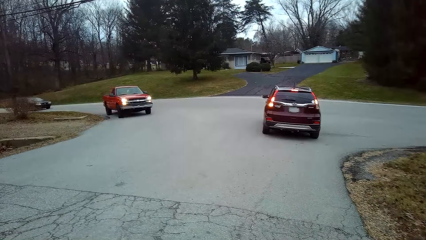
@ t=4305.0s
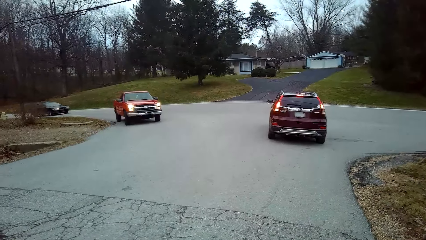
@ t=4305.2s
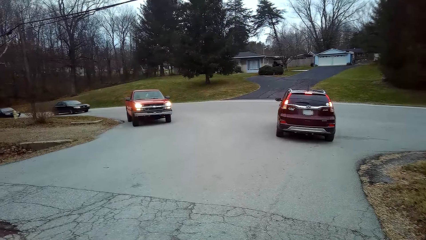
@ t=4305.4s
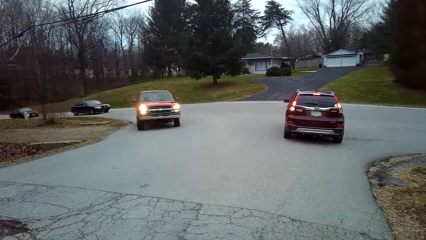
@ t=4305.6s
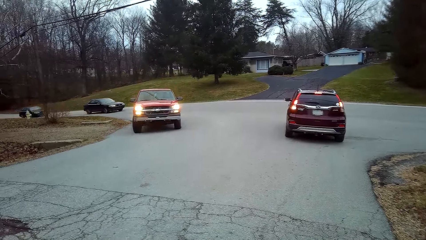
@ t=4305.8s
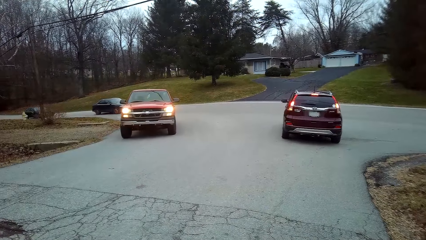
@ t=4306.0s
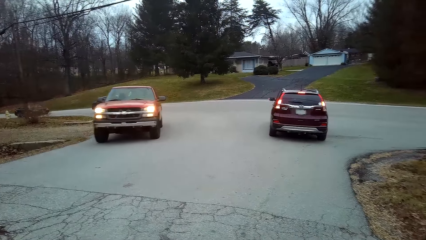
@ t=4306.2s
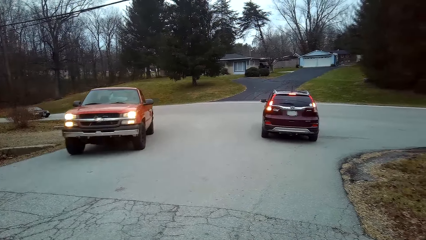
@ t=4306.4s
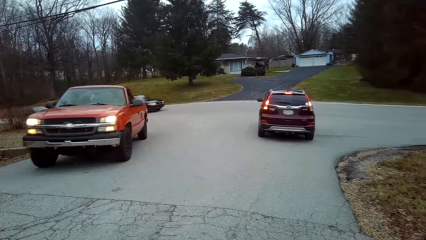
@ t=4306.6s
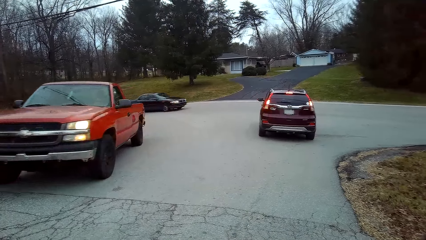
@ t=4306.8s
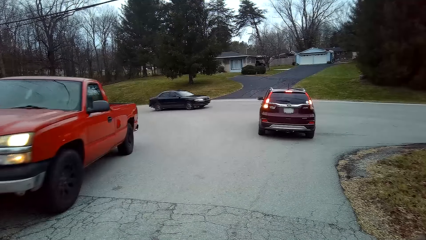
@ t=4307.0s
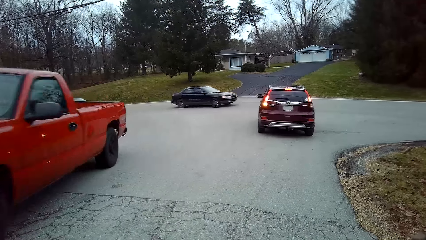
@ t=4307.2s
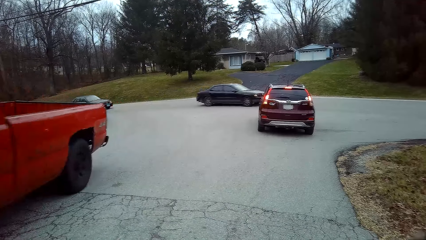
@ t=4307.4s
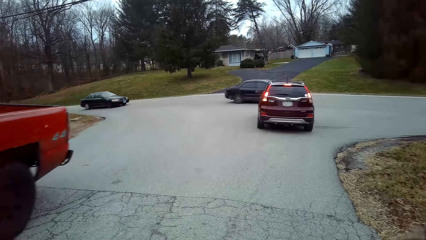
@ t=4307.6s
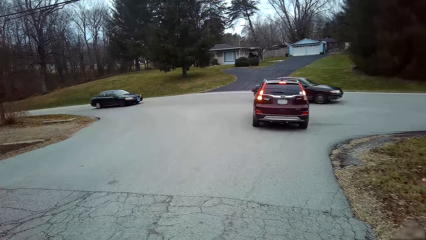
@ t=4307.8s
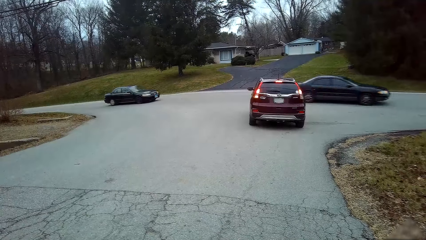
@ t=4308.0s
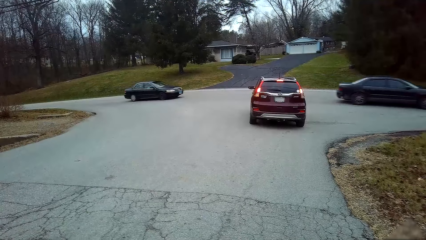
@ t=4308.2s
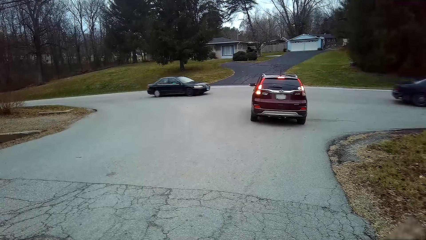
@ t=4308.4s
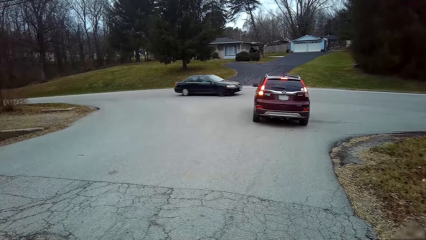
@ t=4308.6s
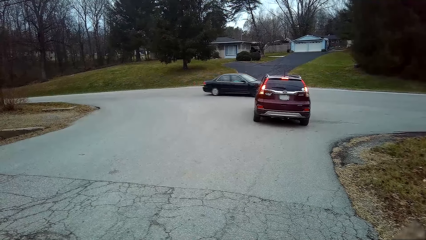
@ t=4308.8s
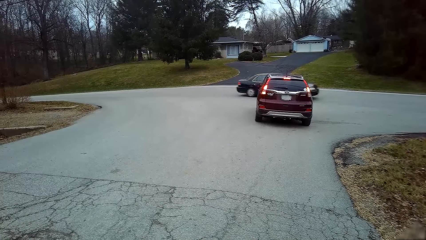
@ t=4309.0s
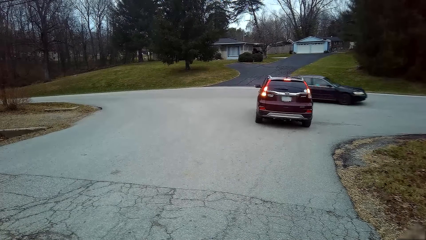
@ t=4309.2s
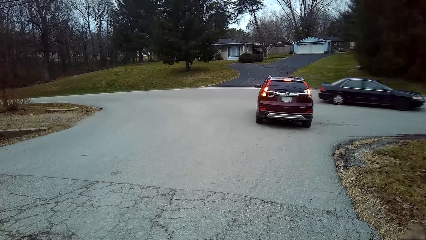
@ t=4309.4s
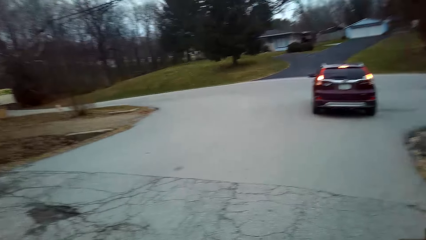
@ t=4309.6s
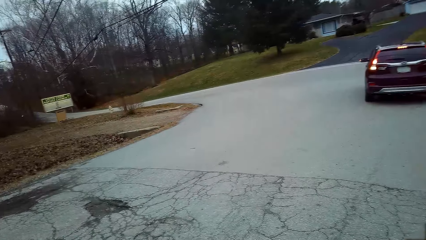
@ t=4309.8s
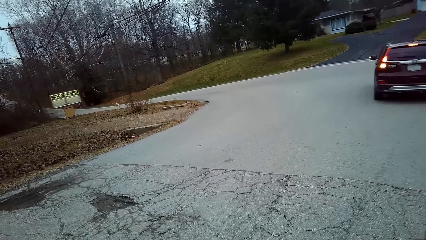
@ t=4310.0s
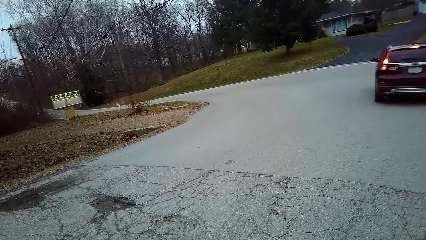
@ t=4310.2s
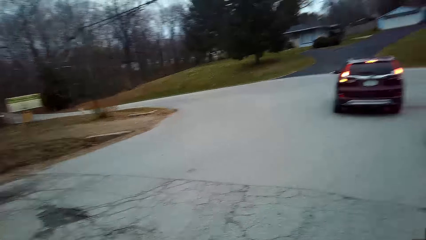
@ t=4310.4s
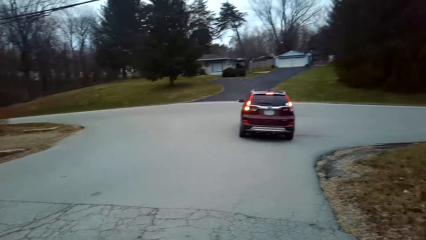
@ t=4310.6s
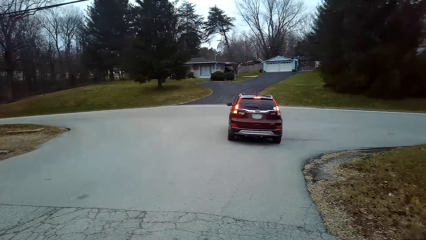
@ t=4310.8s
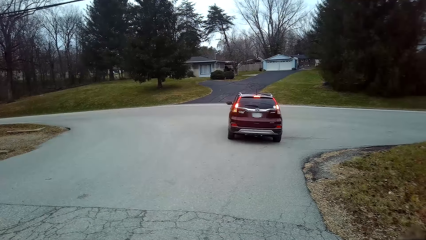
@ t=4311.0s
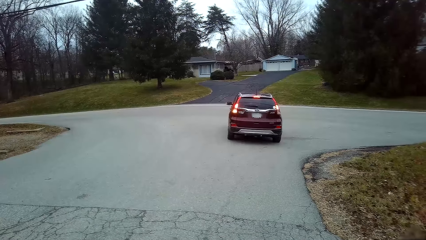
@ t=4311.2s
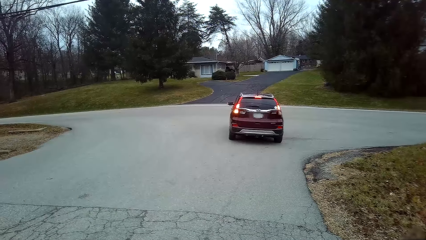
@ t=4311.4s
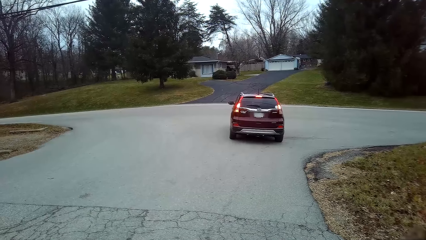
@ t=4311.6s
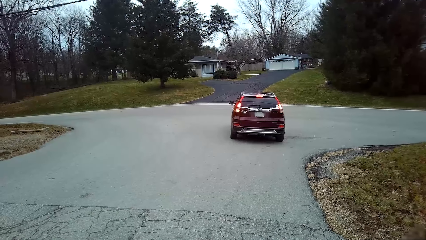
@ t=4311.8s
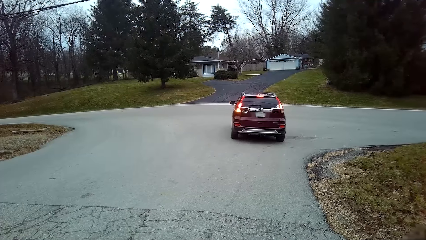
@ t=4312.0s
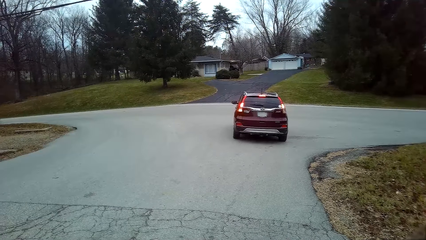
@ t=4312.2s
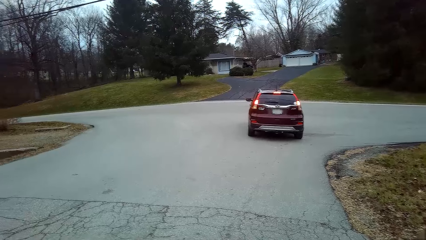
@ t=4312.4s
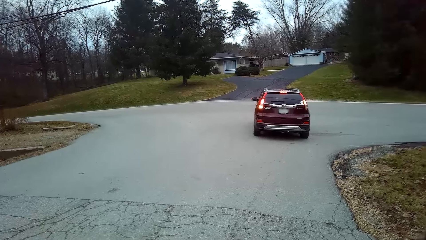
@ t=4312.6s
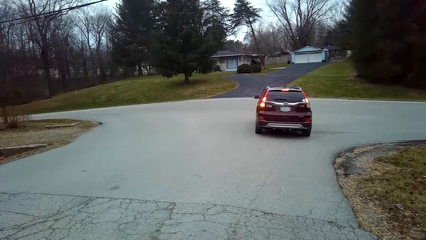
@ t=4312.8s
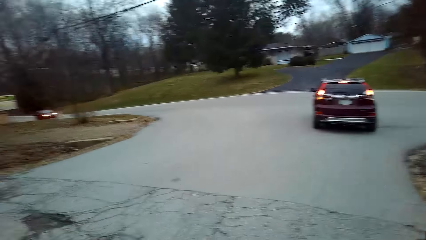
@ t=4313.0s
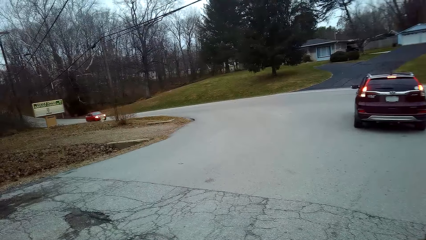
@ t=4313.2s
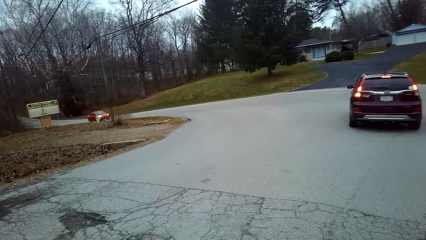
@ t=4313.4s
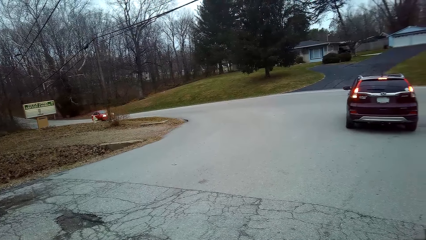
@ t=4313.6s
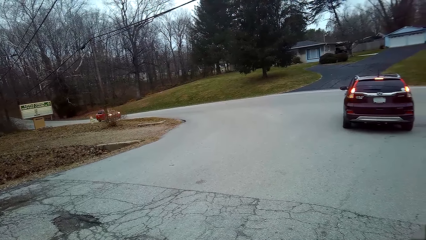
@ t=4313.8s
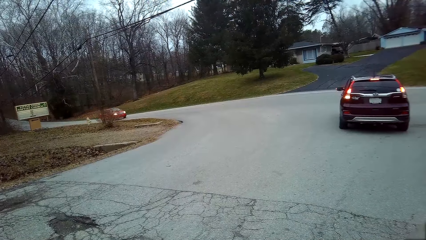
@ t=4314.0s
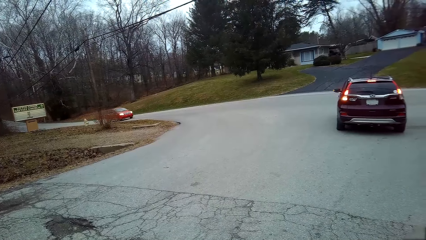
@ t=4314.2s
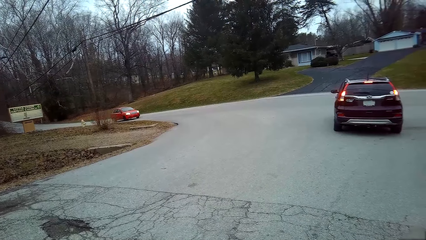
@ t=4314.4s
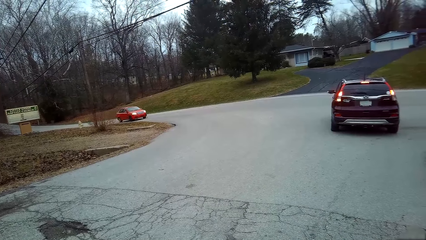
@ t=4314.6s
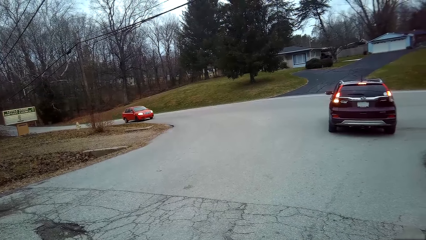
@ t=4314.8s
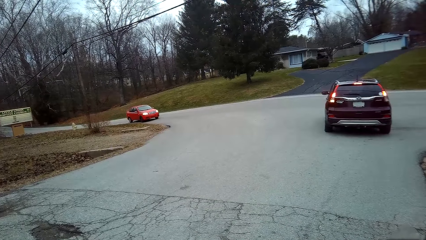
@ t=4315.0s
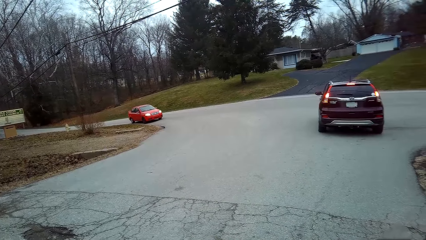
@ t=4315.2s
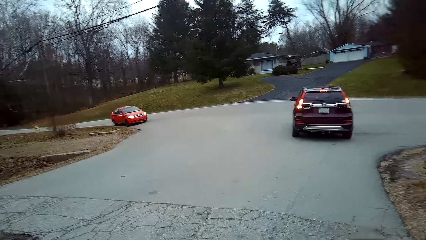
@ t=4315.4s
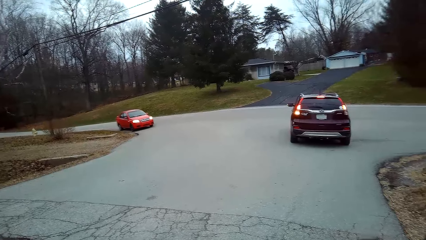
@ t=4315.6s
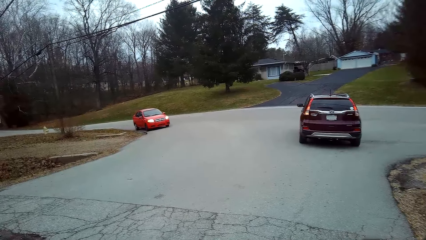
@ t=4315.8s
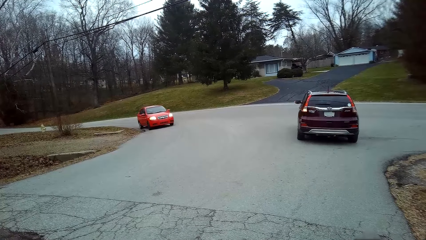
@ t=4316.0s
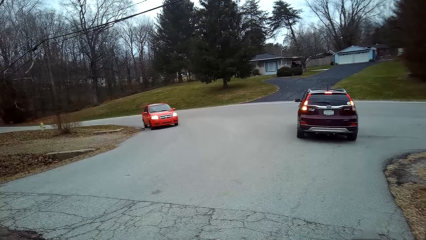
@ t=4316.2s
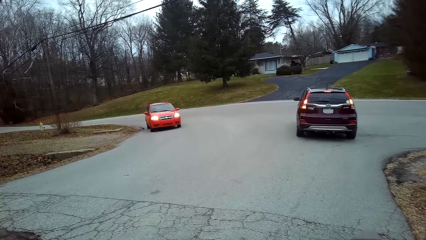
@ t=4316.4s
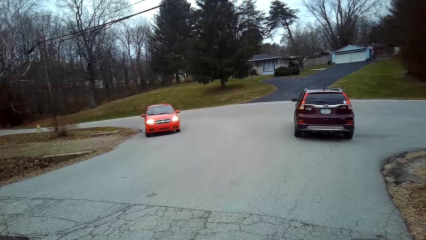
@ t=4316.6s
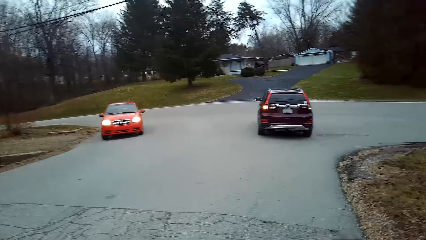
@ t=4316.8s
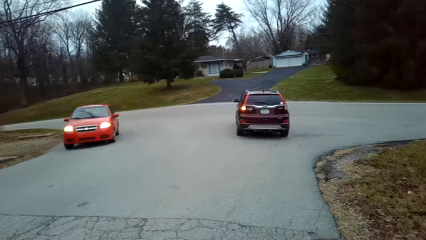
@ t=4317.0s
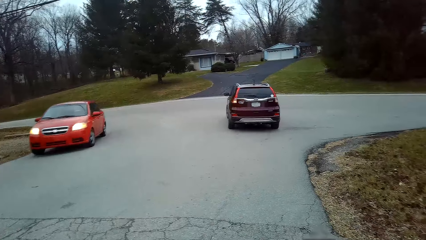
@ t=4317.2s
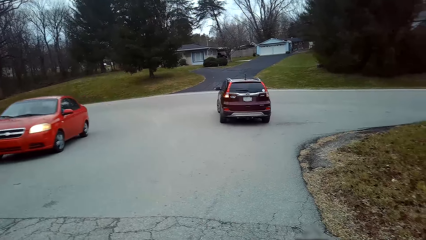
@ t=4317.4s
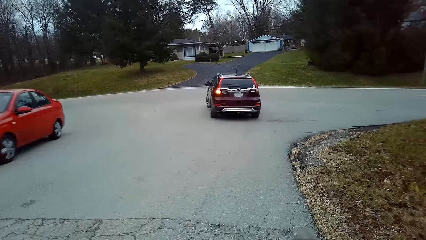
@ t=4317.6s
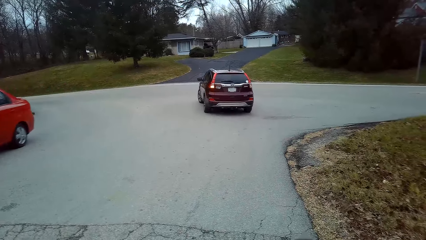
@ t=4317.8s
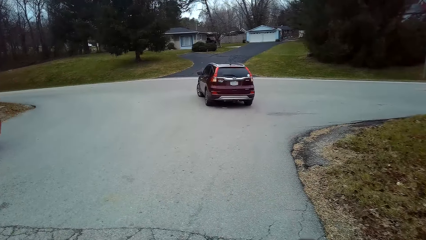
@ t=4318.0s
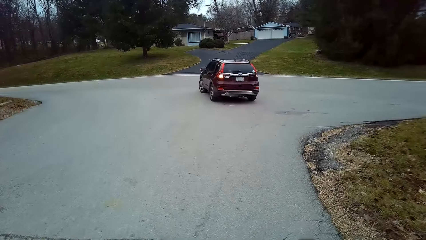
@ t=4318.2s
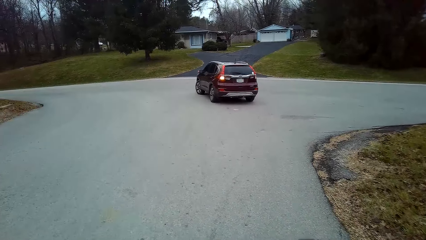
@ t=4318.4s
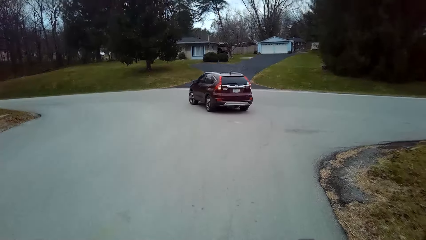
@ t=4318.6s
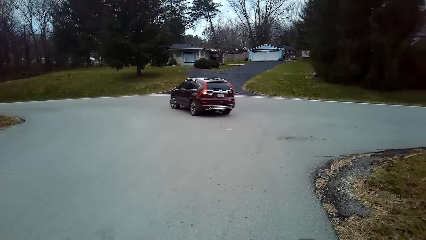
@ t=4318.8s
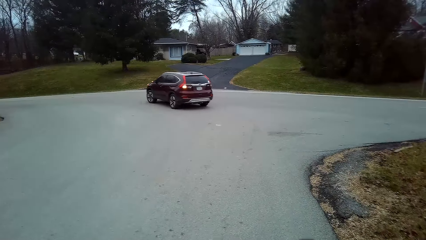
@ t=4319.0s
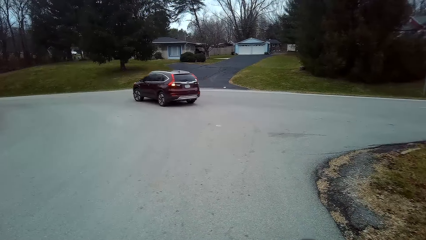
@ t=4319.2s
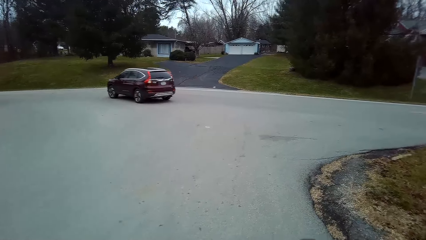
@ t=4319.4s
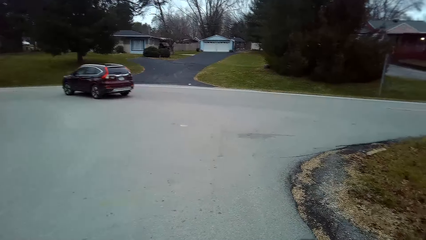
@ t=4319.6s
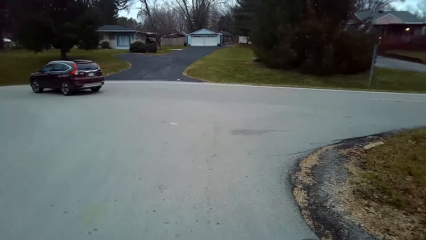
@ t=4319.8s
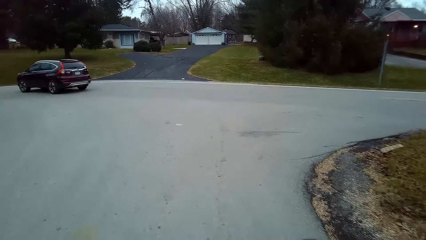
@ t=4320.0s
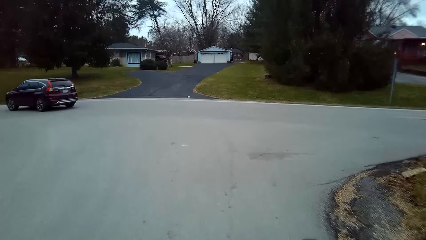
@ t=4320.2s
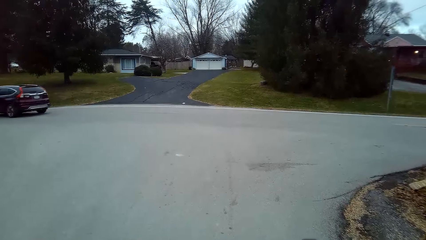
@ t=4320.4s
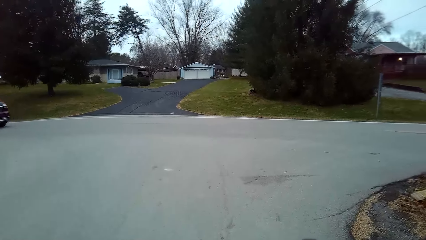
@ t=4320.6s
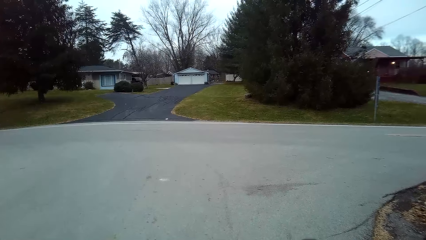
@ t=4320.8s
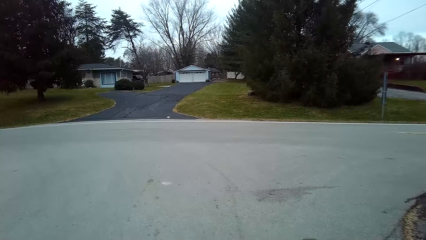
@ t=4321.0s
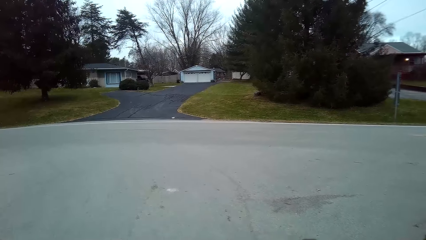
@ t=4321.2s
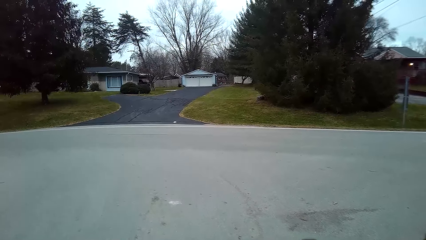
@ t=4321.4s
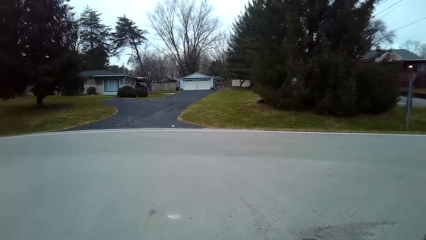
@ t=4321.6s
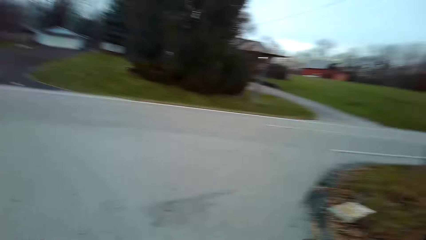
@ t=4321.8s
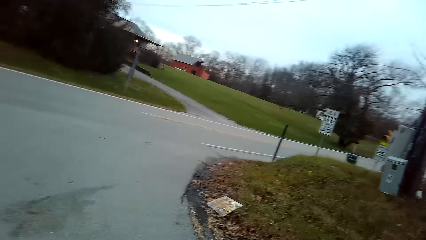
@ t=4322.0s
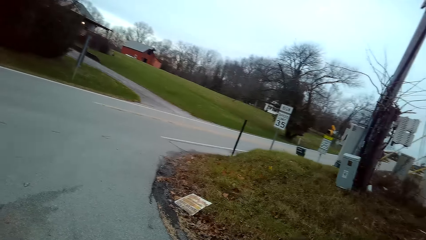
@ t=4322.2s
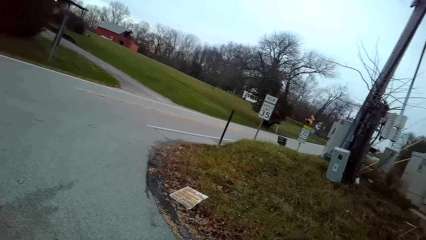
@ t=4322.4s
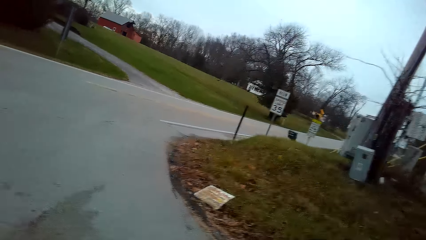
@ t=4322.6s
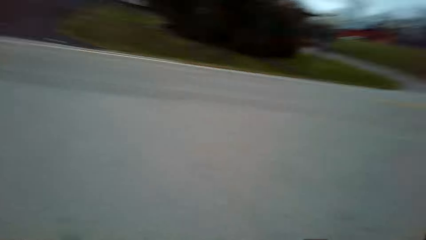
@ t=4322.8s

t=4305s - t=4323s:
The camera wearer stops at the stop sign. They ride a bicycle on the road.
